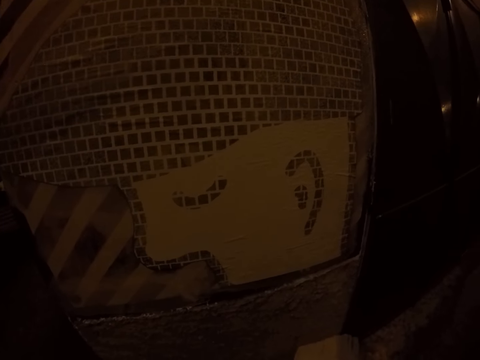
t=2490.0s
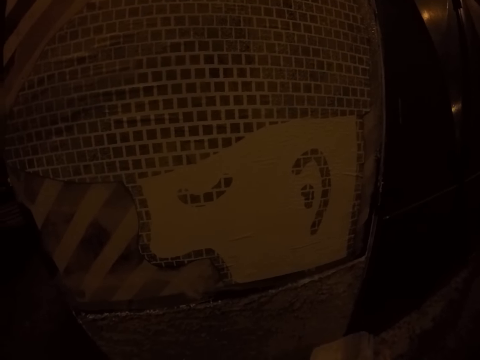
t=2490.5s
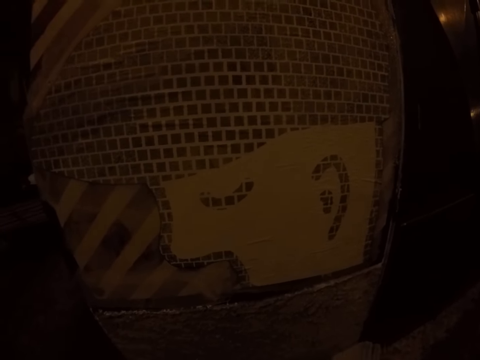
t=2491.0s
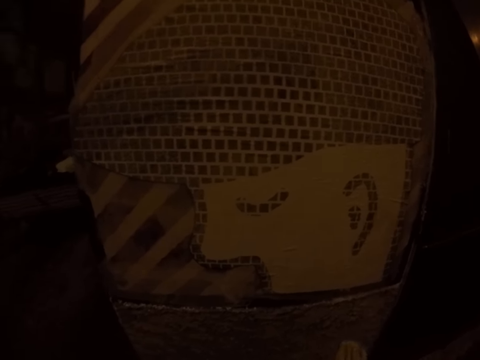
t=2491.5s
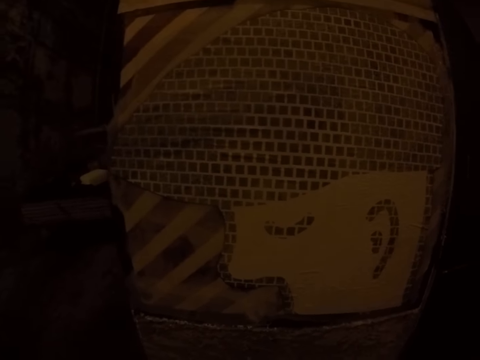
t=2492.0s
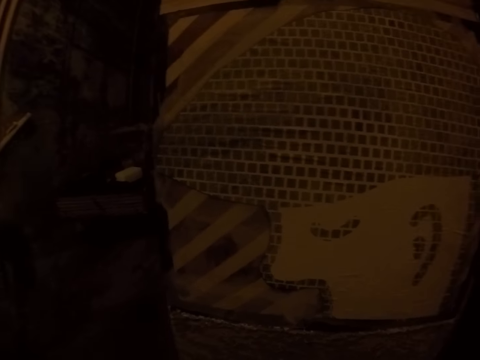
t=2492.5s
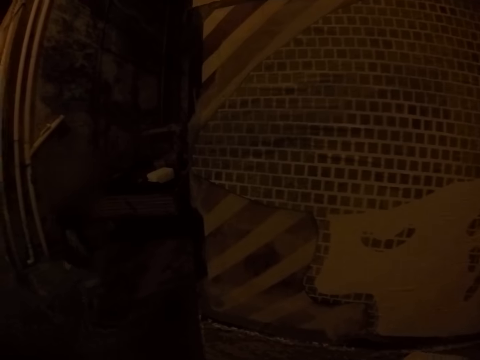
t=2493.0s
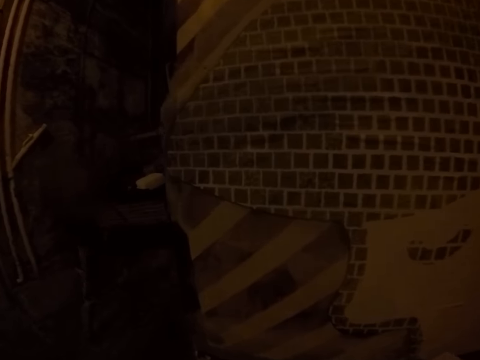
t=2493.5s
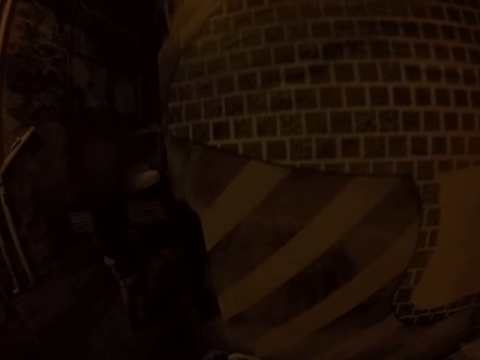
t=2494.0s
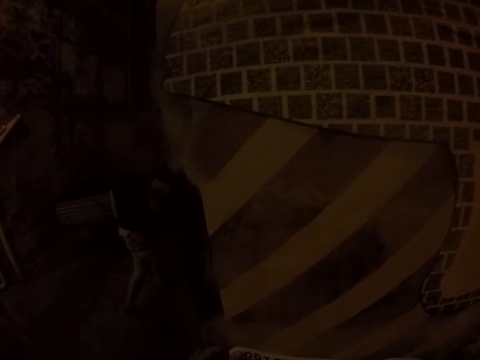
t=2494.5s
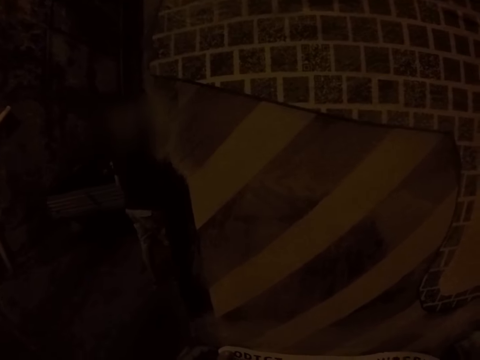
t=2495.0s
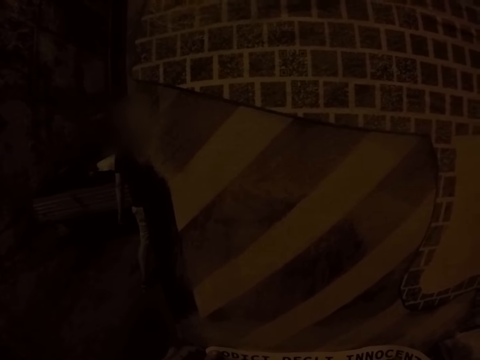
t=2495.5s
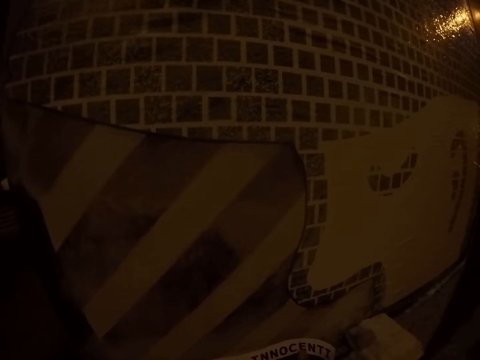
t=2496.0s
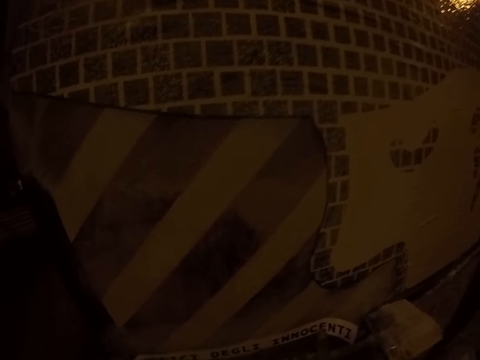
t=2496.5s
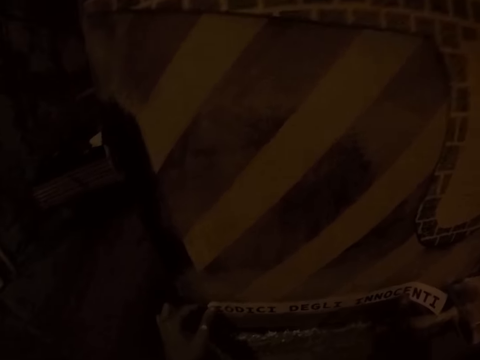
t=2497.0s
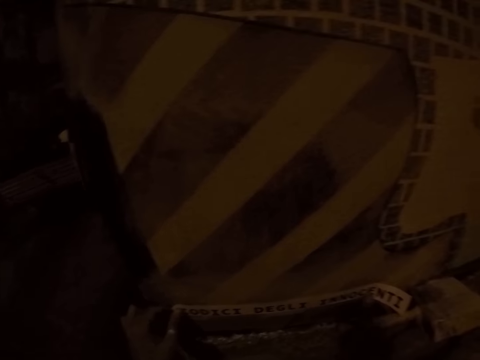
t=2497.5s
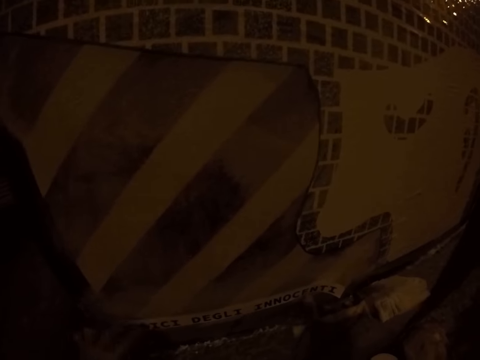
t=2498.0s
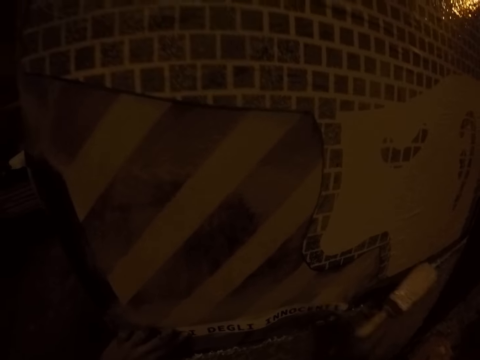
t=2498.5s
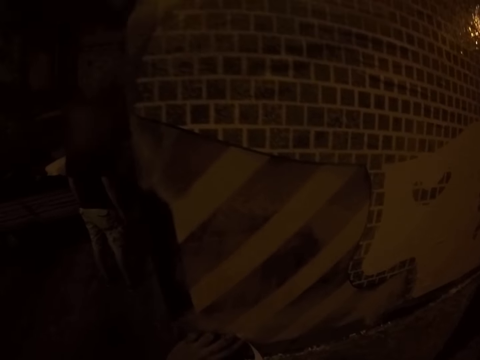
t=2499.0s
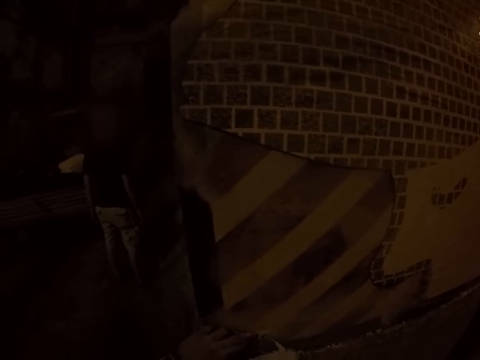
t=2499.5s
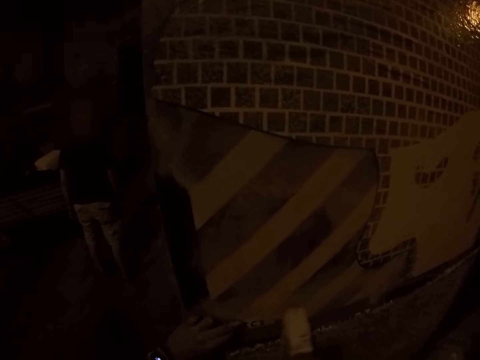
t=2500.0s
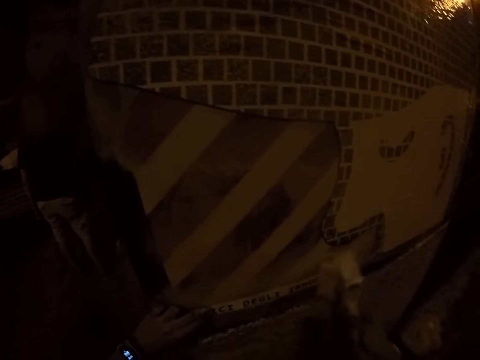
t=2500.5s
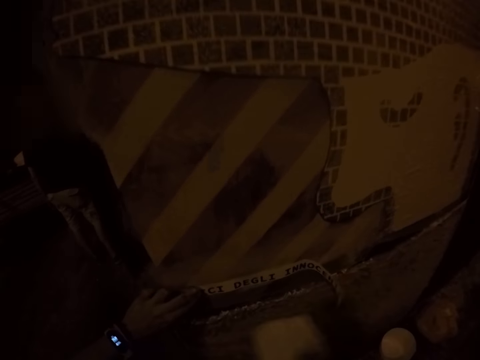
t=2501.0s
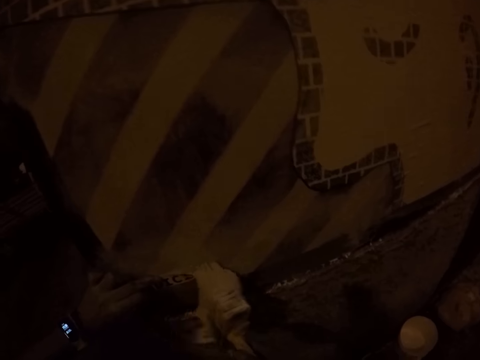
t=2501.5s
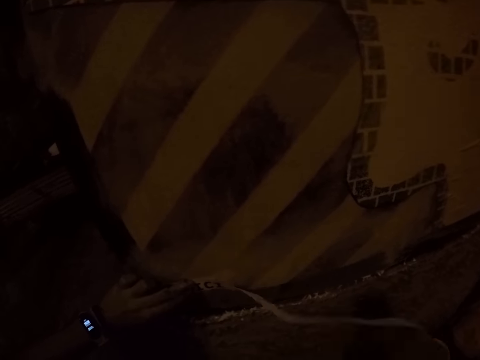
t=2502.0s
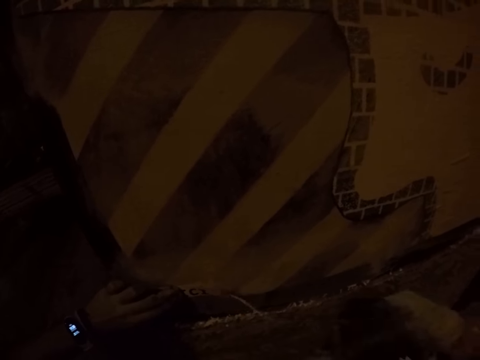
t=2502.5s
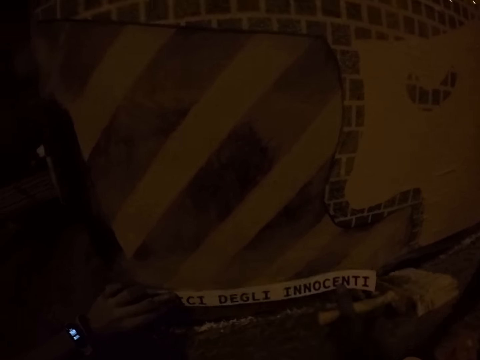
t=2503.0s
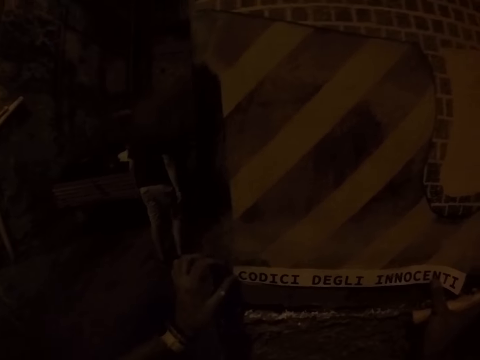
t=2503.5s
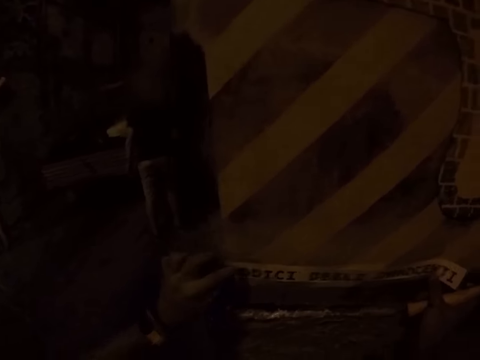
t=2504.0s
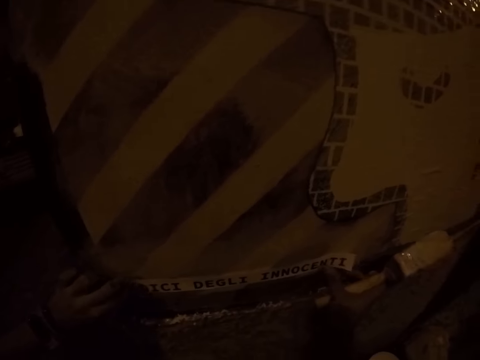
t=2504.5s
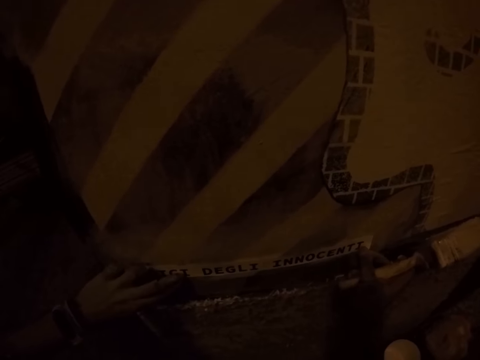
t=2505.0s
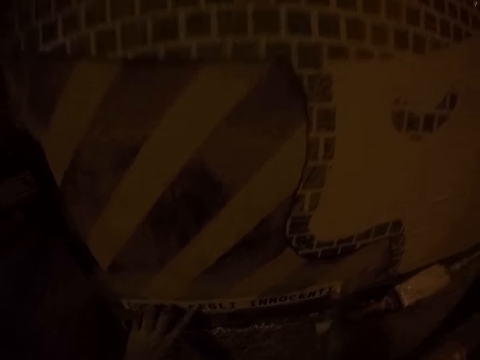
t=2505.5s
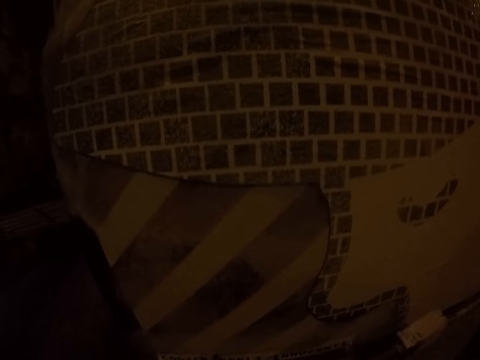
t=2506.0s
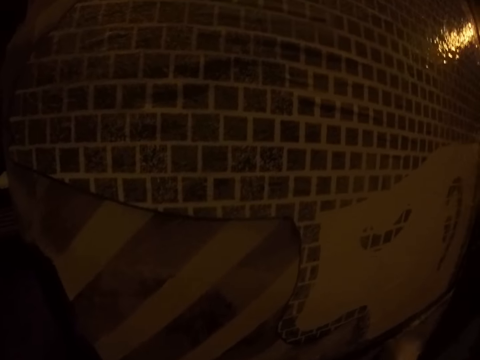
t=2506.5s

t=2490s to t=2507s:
A man walks past the camera wearer. The camera wearer pastes a poster on the wall with both hands. He holds the seal tape. He smoothens the poster on the wall with the paintbrush in his right hand. He pastes the poster on the wall with both hands.

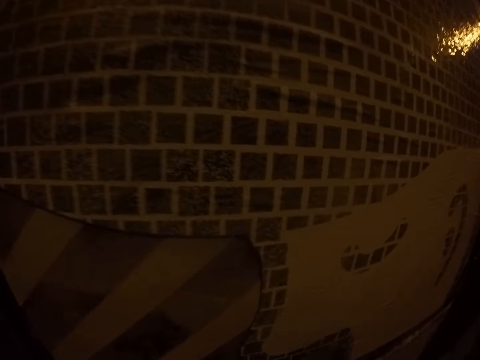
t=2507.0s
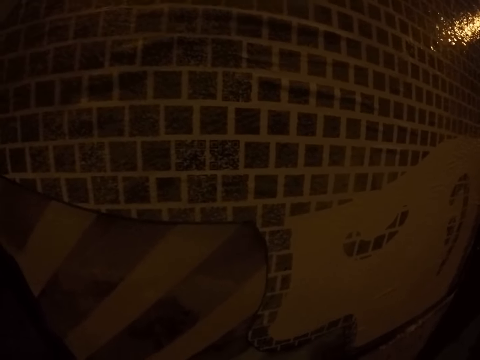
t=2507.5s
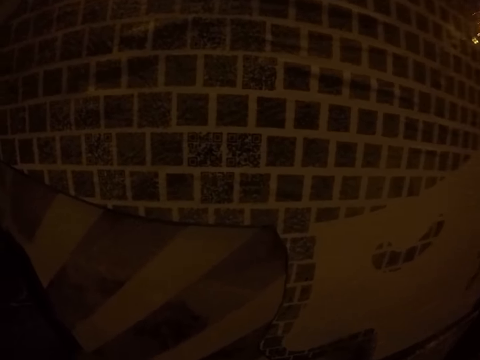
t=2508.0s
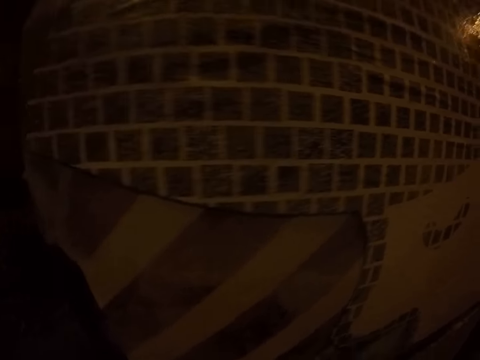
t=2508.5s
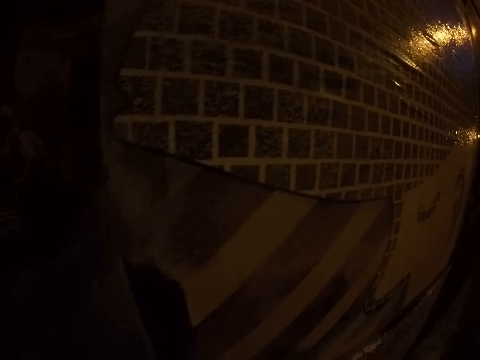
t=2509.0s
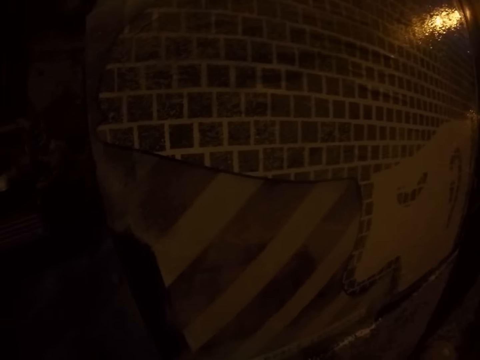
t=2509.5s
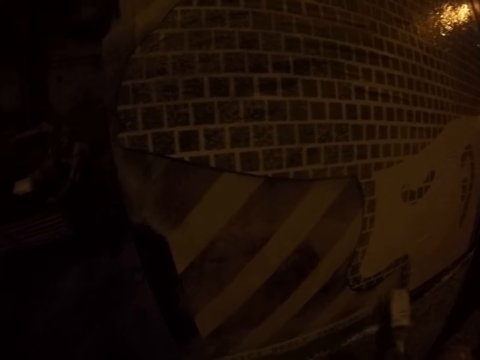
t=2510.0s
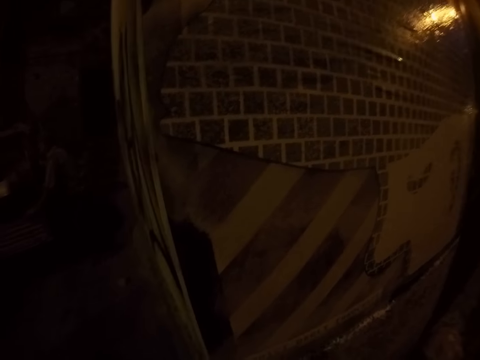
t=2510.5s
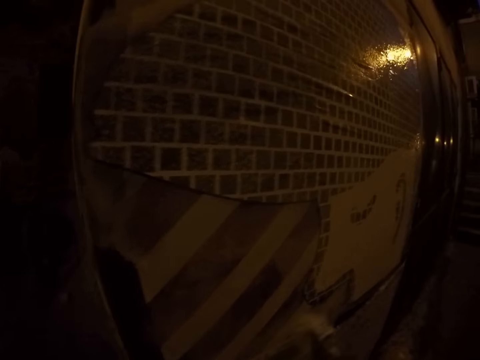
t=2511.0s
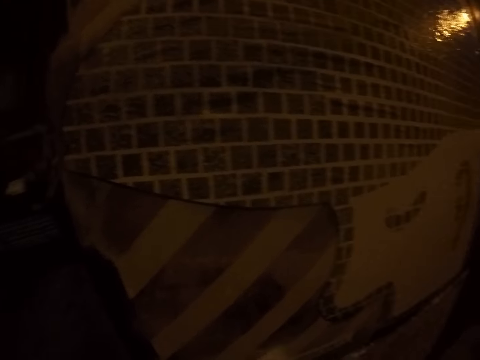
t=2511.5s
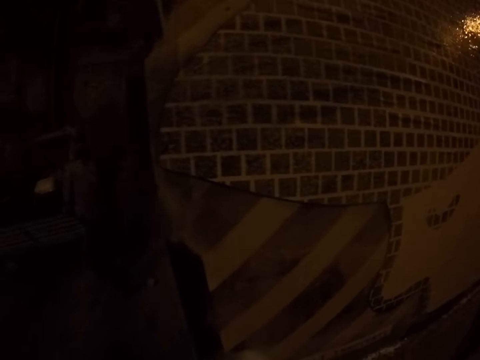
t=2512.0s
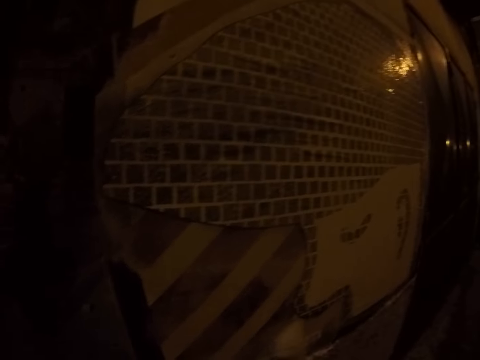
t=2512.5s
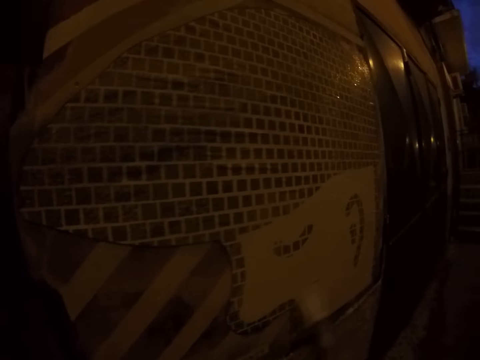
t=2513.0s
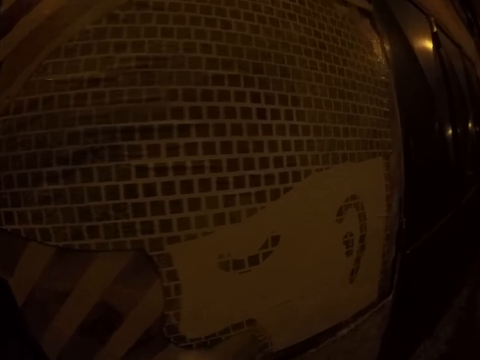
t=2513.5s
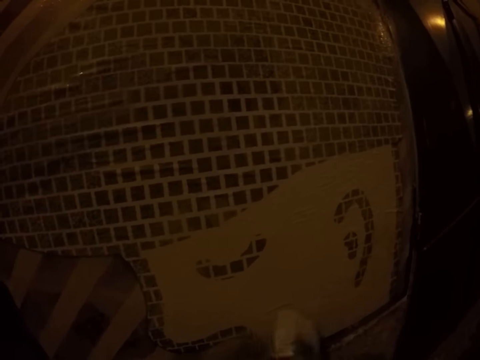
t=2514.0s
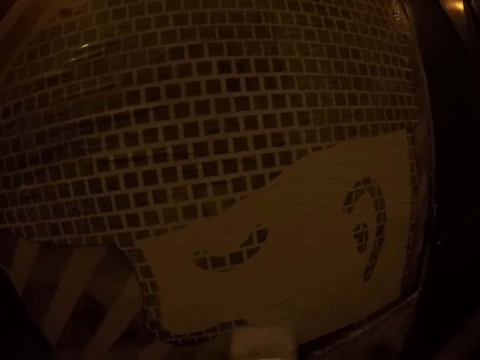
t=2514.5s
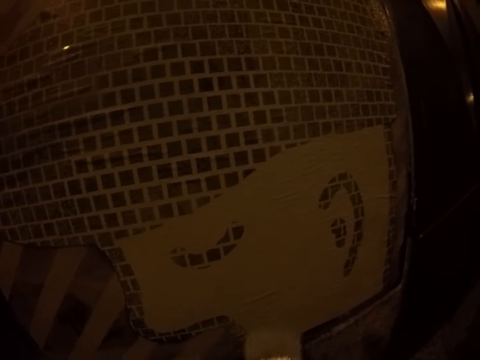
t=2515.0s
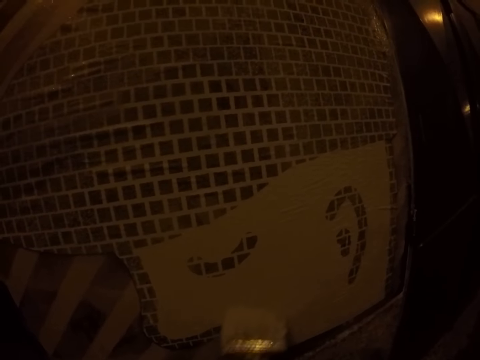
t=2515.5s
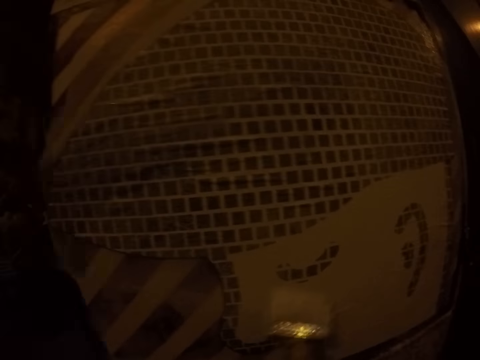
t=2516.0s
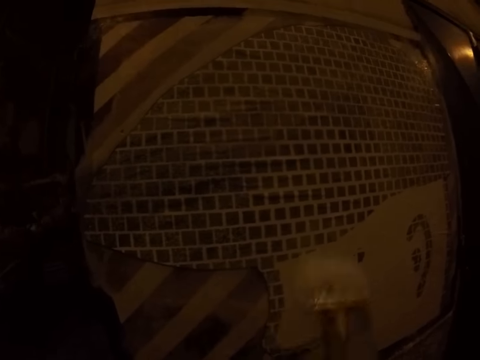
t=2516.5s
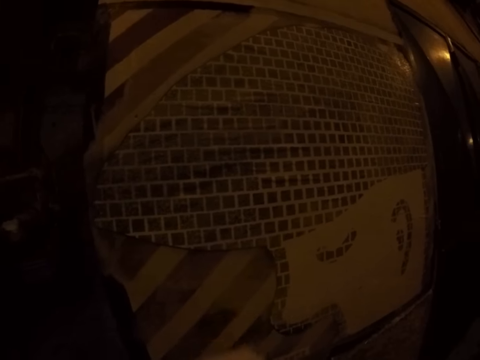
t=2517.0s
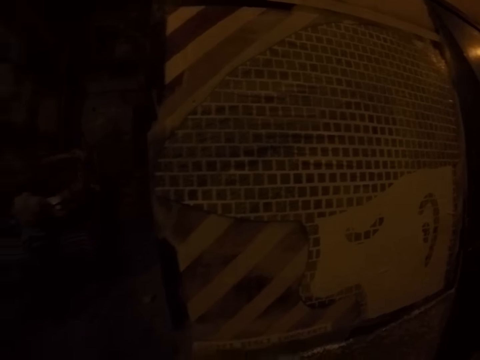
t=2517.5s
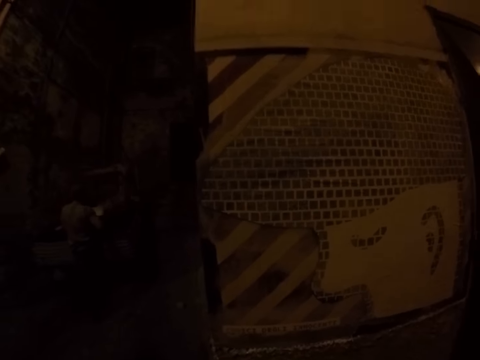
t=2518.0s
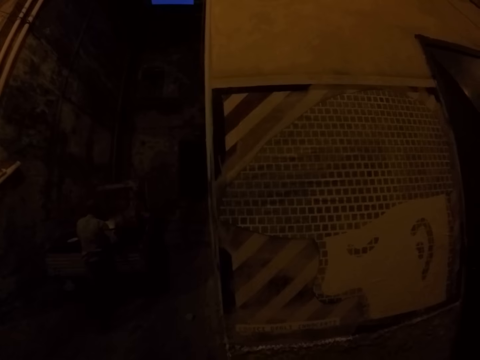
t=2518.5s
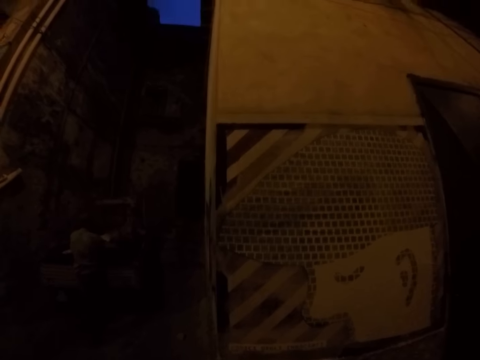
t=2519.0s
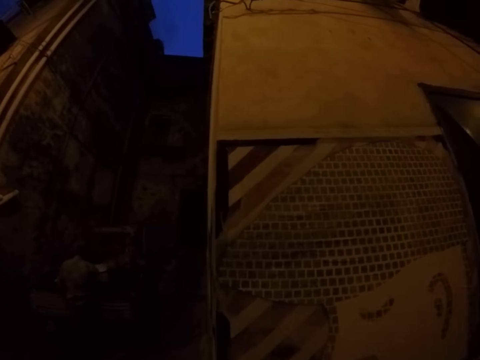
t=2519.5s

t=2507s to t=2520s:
The camera wearer paints the poster on the wall with the paintbrush in his right hand. He stares at the wall.
